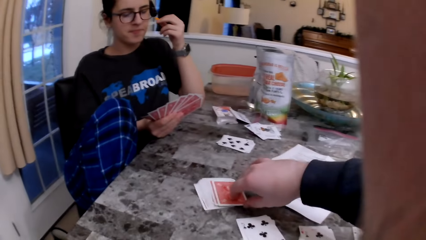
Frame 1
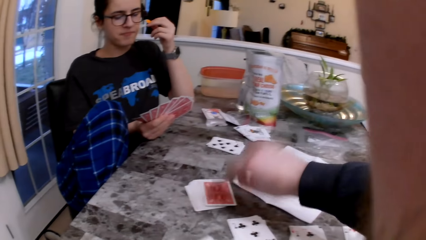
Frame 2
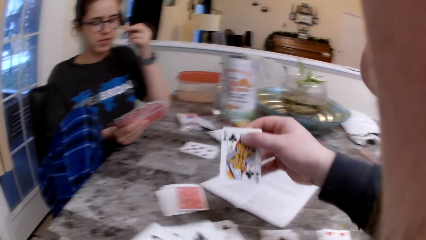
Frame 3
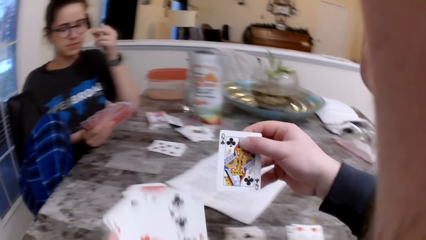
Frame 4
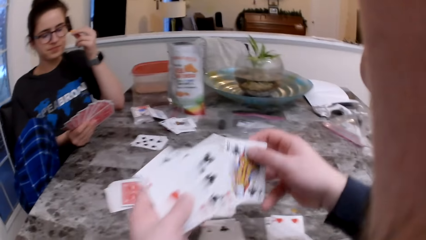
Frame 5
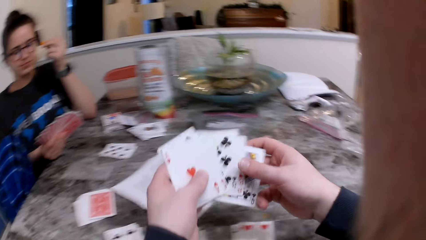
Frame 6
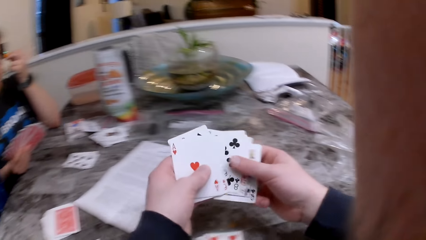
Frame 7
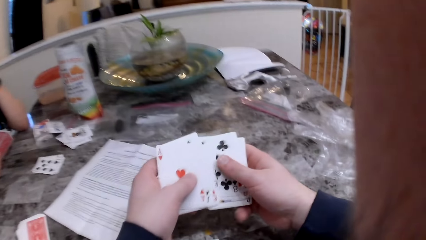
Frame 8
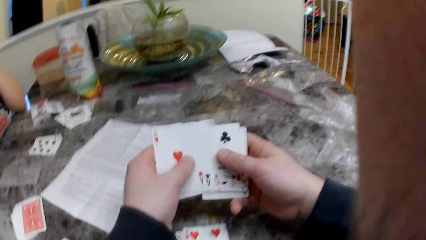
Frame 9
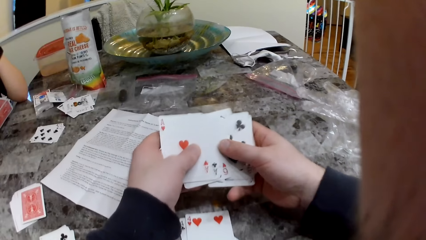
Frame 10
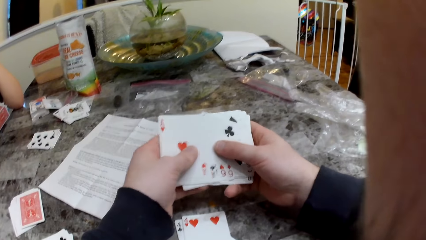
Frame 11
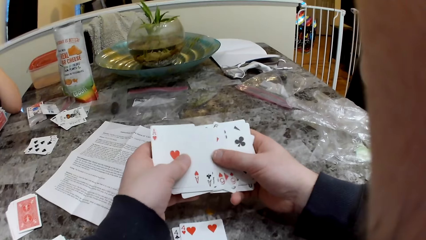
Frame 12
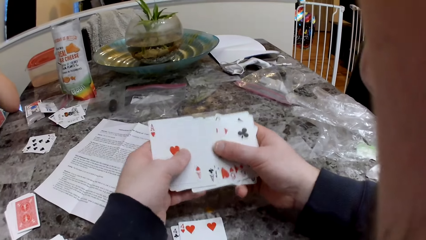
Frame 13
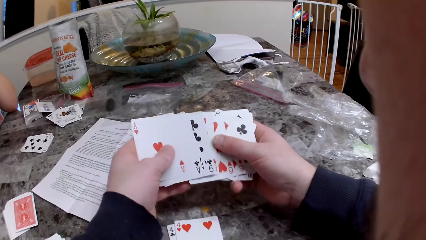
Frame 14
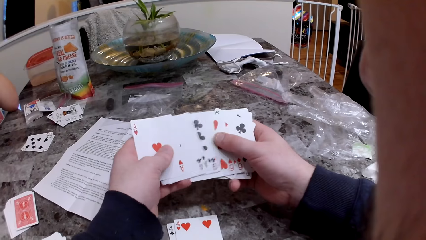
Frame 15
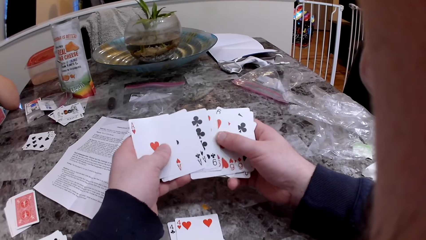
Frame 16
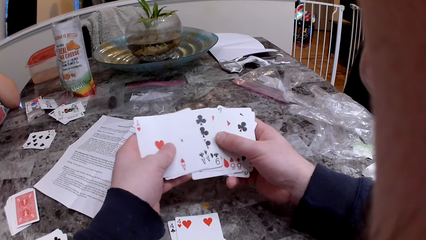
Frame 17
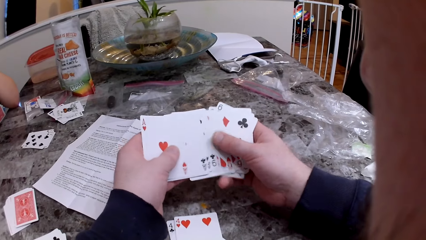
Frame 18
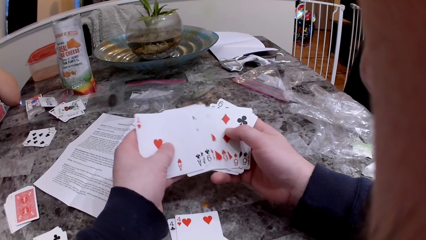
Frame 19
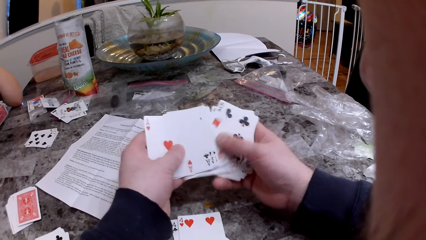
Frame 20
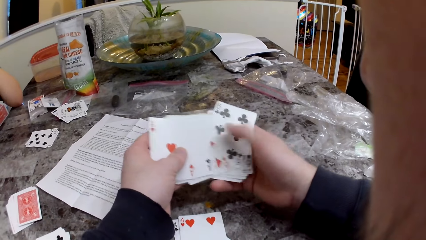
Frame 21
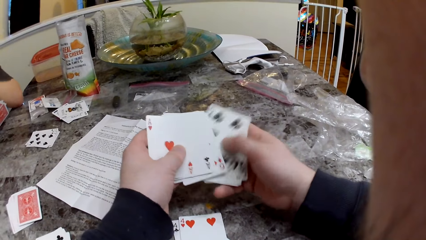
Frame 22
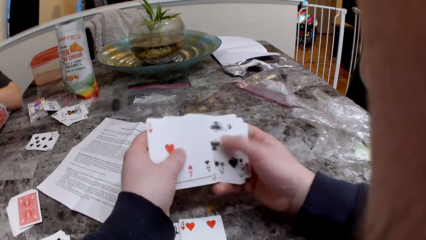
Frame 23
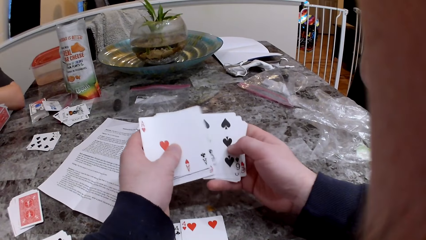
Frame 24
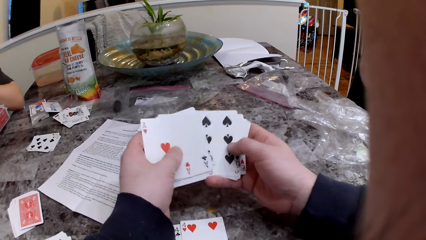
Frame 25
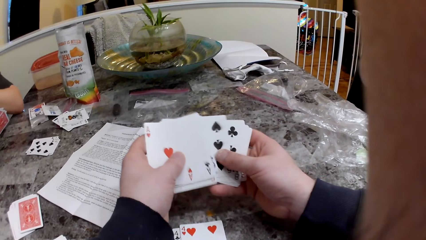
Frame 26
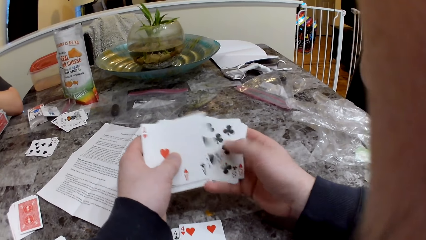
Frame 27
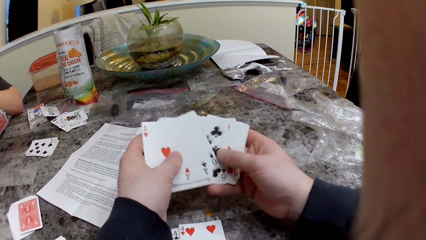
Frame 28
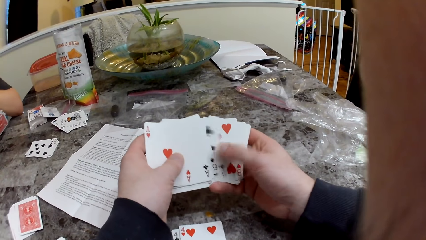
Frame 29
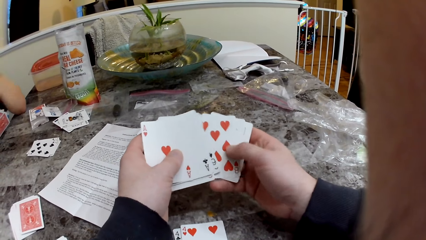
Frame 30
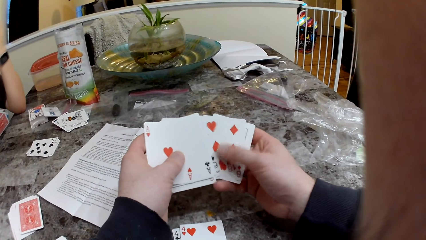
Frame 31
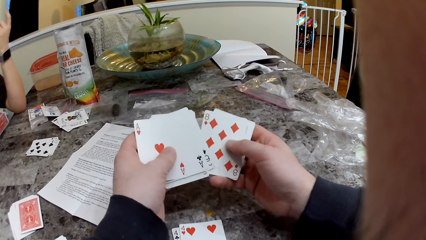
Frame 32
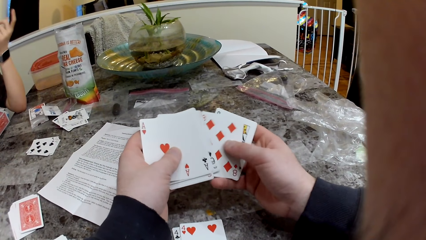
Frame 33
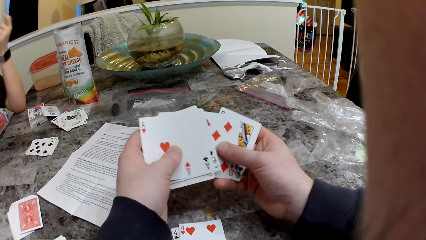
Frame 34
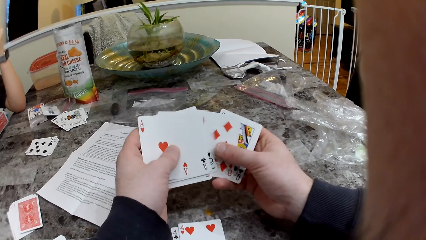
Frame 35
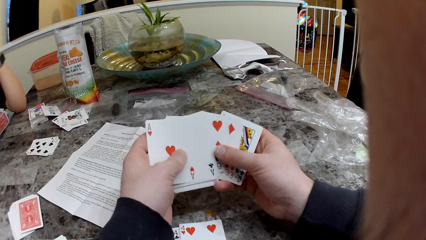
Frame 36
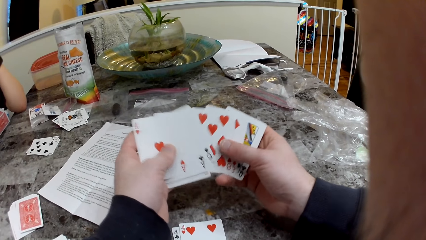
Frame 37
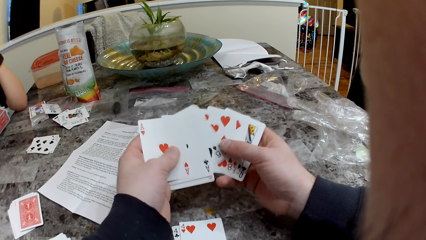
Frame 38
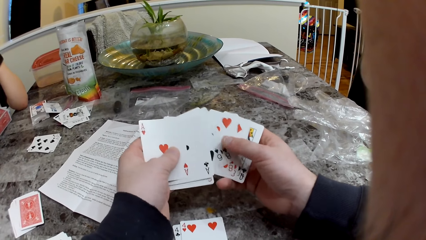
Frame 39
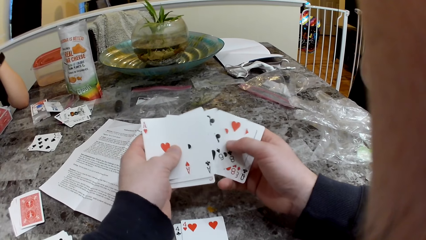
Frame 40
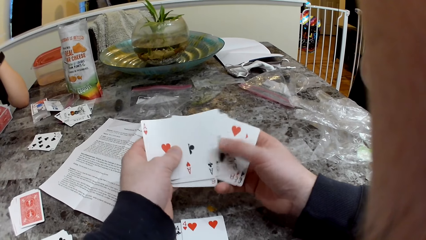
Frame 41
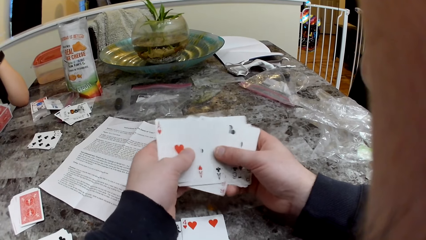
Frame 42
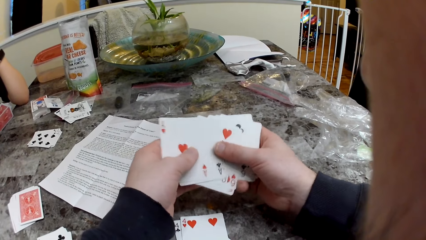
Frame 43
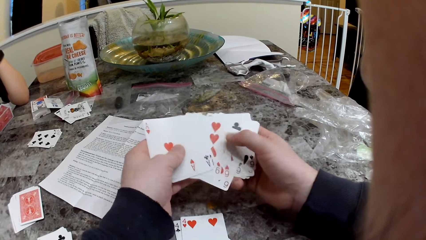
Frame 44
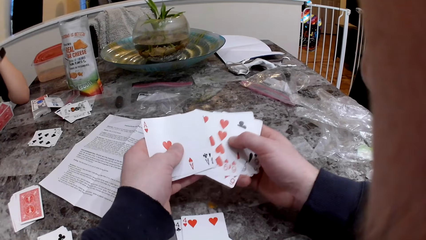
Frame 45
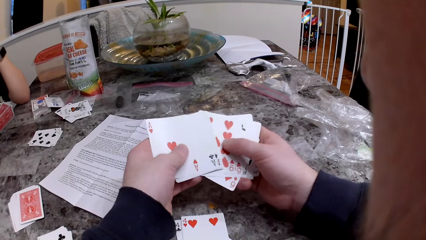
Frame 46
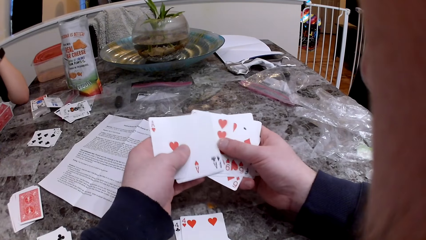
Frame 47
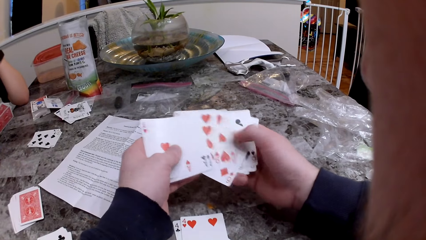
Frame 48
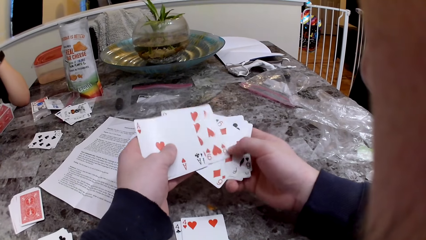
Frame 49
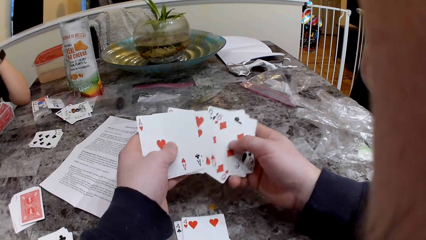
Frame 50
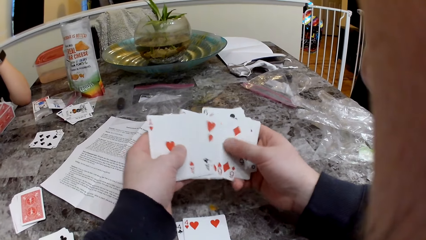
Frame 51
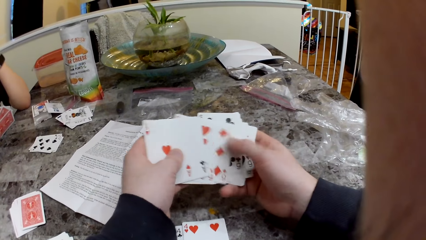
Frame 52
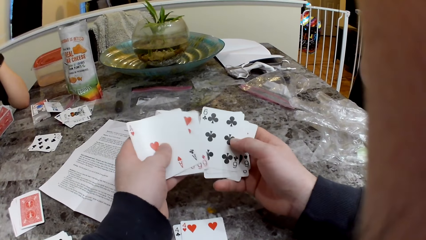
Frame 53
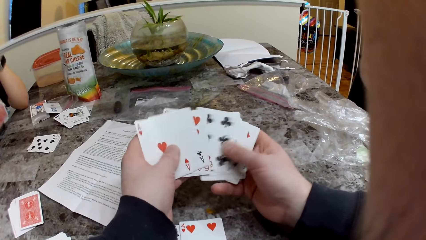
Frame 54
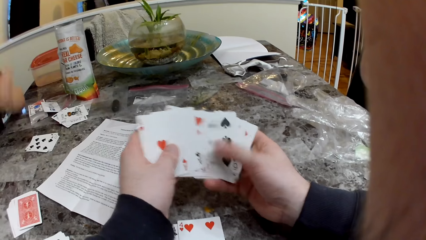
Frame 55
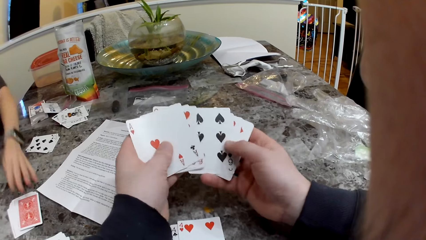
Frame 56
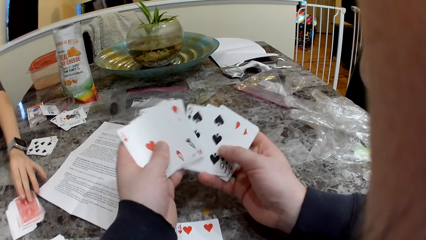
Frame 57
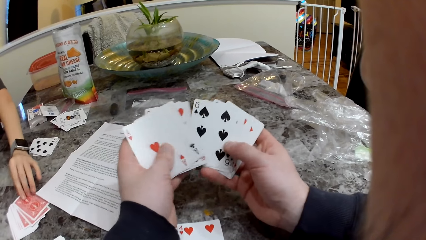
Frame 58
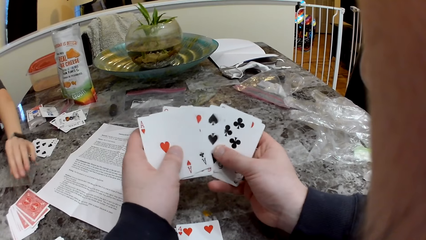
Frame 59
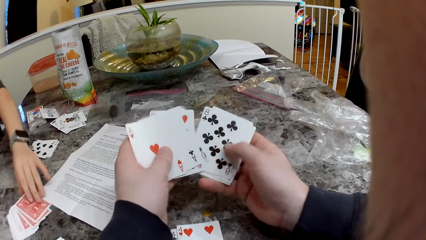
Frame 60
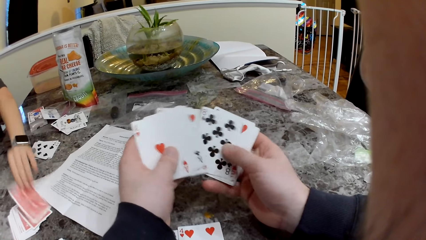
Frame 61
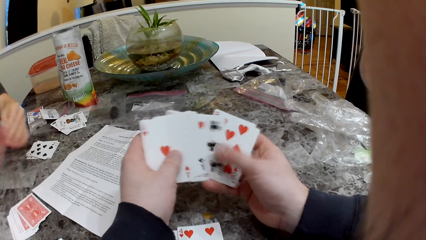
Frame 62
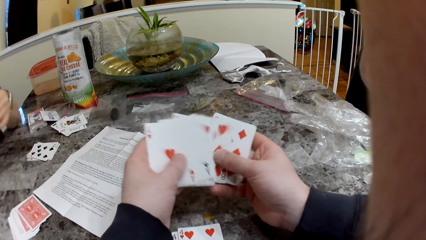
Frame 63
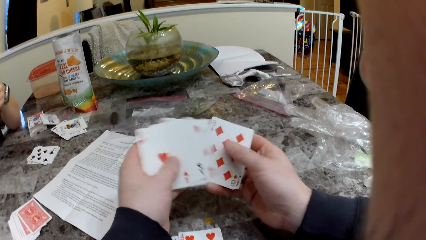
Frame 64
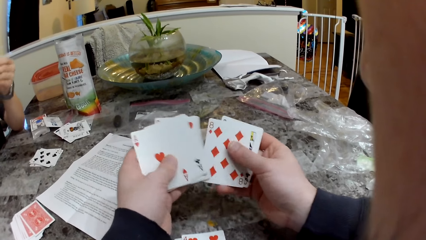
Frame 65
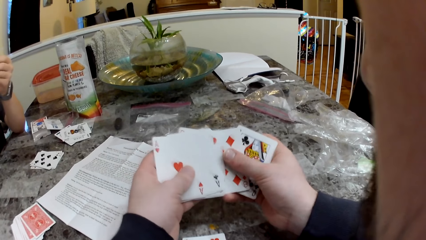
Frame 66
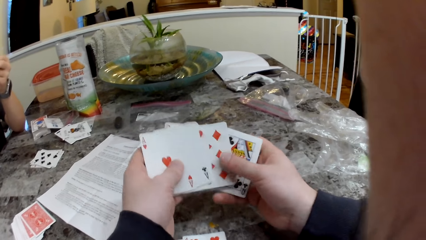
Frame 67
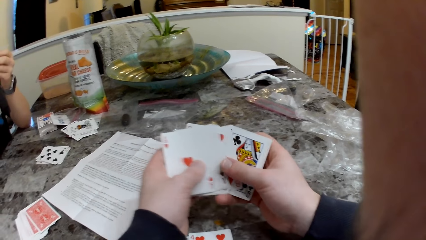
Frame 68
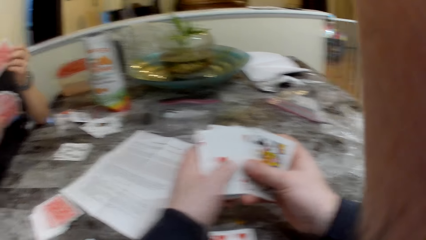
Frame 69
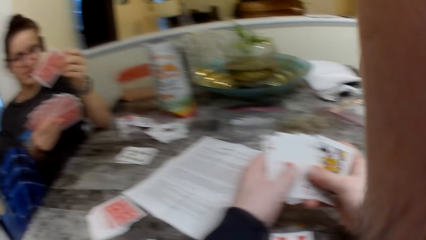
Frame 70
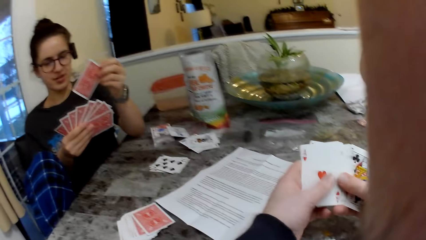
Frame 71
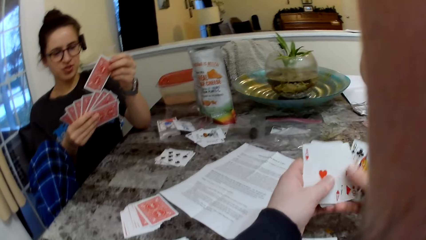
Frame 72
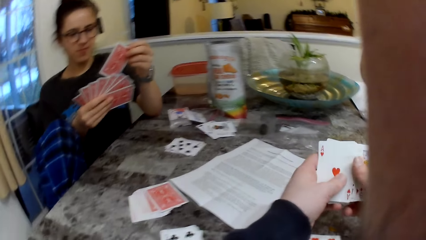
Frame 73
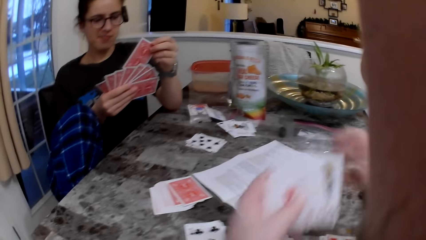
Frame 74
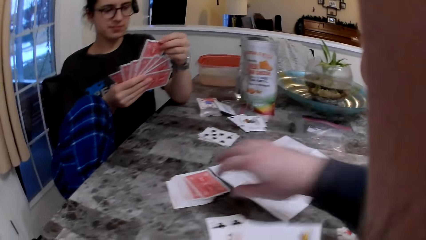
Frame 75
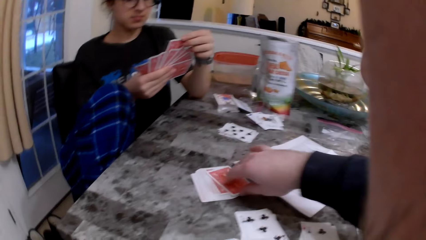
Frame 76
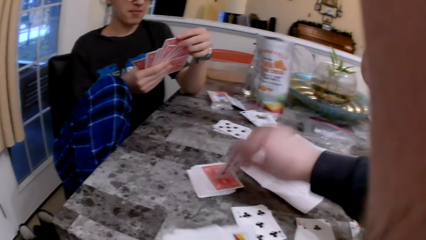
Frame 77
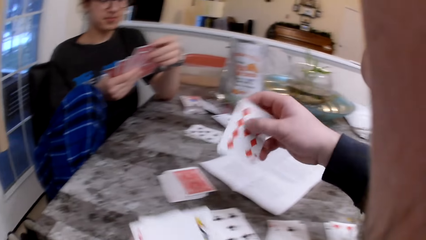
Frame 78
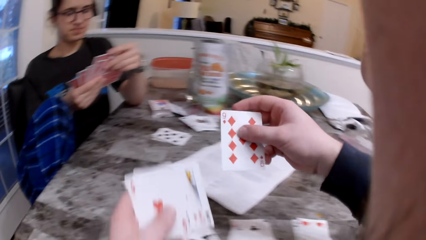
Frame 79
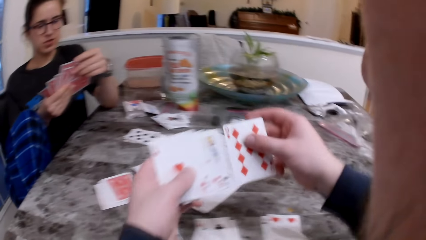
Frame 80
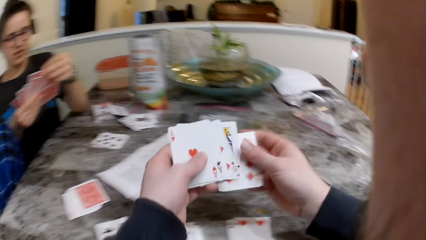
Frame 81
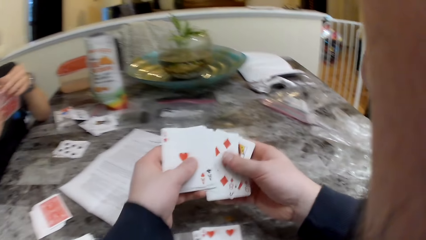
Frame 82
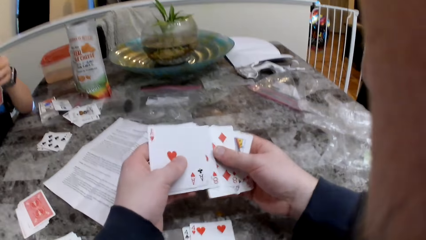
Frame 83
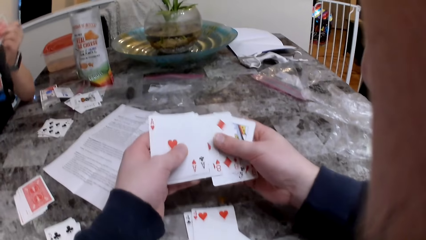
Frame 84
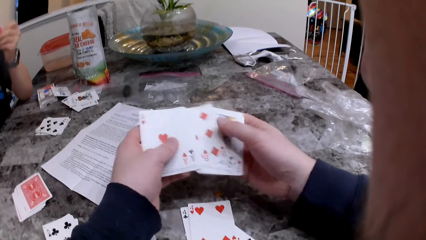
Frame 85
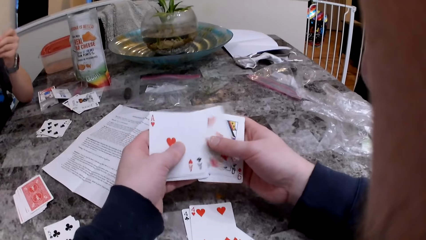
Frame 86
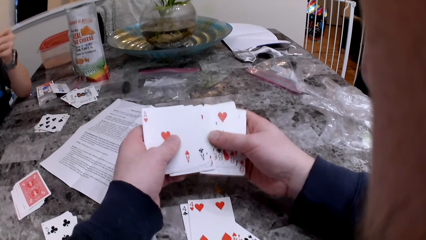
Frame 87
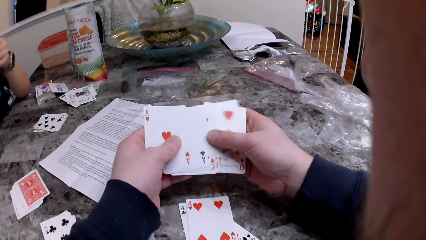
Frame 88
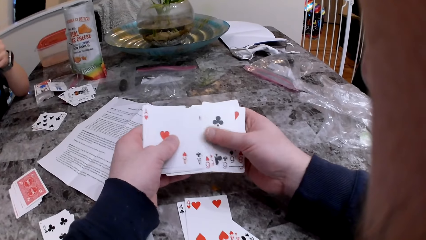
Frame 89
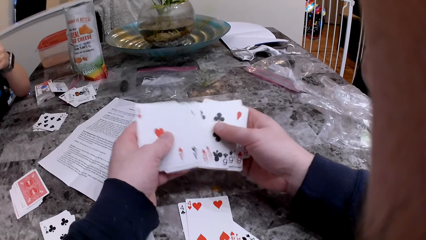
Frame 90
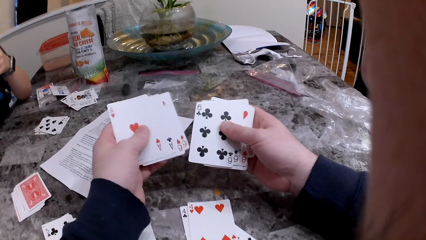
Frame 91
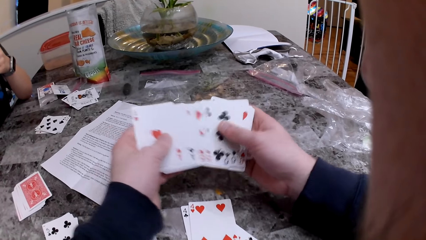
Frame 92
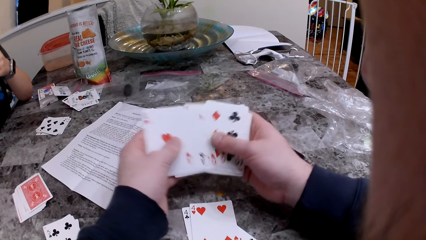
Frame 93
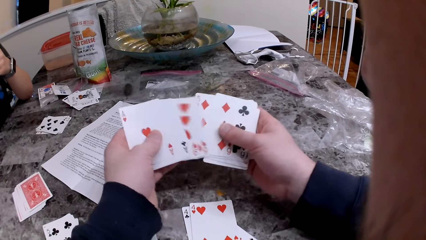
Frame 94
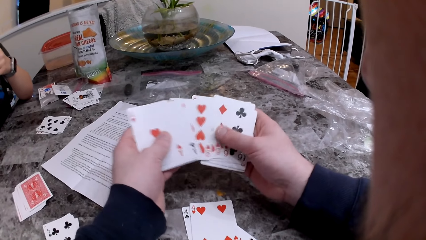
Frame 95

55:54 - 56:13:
The camera wearer picks a card from the deck of cards on the table with his right hand. He shuffles cards. He checks the cards in his hands. The girl converses with the camera wearer. The camera wearer shuffles cards. He converses with the girl. The girl converses with the camera wearer. The camera wearer shuffles cards. He speaks to the girl. The girl picks a card from the deck of cards on the table with her left hand. The camera wearer checks the cards in his hands. He converses with the girl. The girl converses with the camera wearer. The camera wearer picks a card from the deck of cards on the table with his right hand. The girl converses with the camera wearer. The camera wearer shuffles cards.
